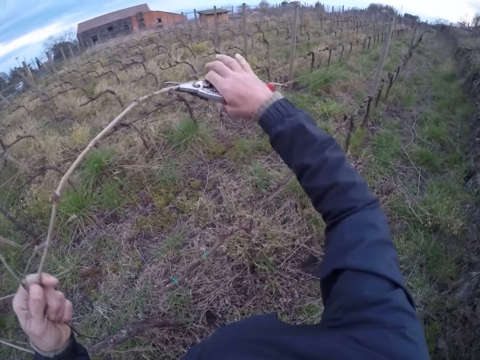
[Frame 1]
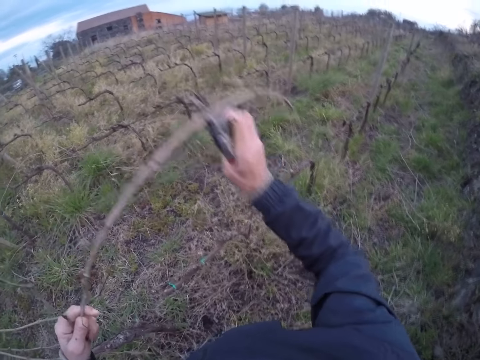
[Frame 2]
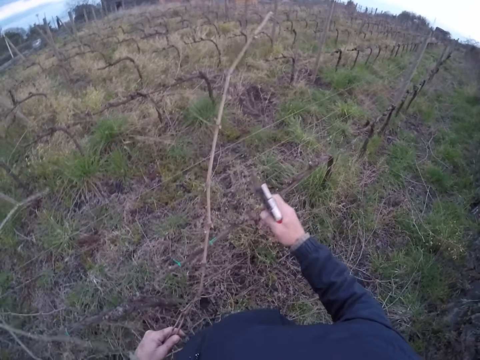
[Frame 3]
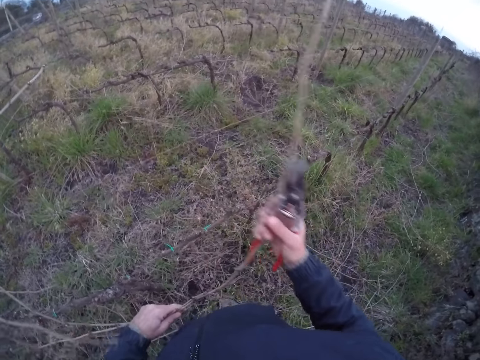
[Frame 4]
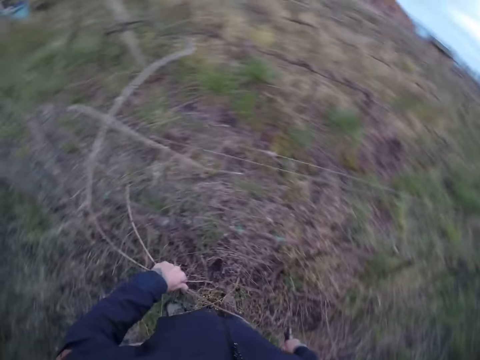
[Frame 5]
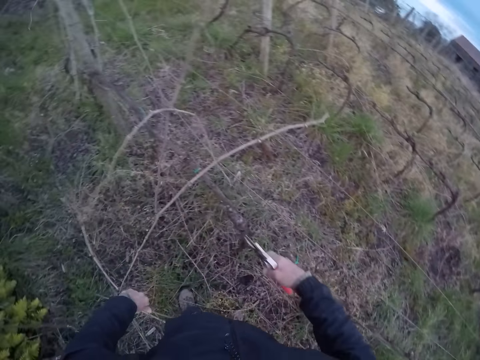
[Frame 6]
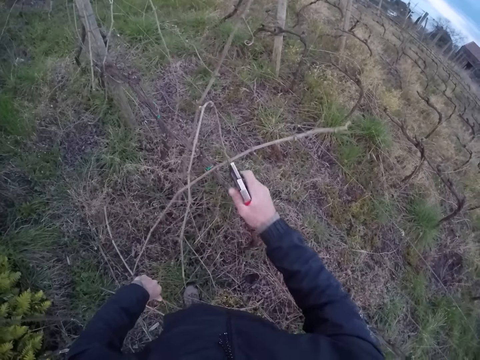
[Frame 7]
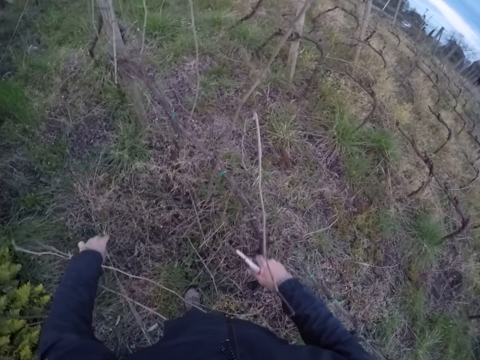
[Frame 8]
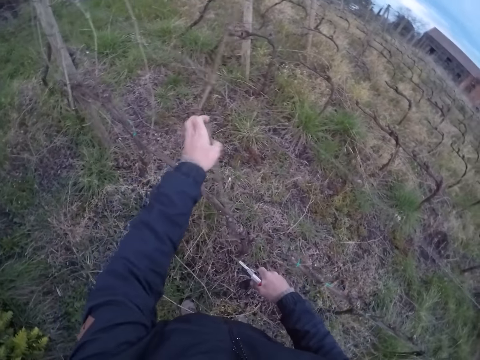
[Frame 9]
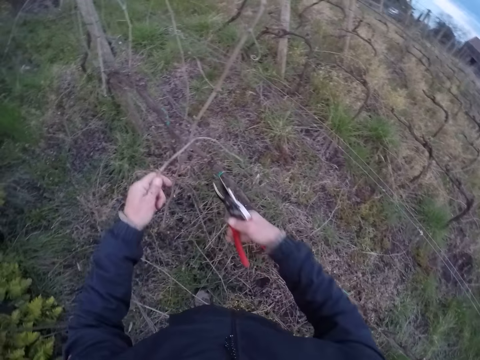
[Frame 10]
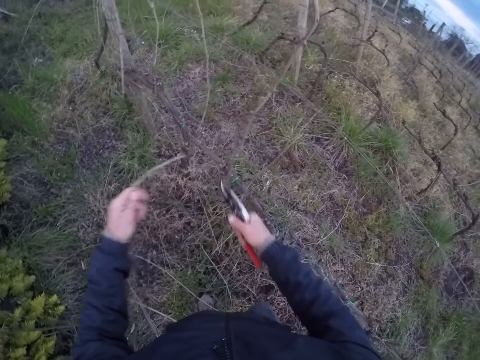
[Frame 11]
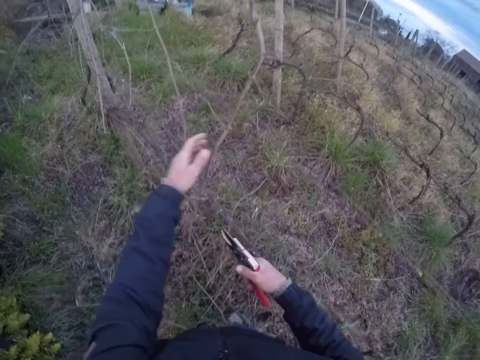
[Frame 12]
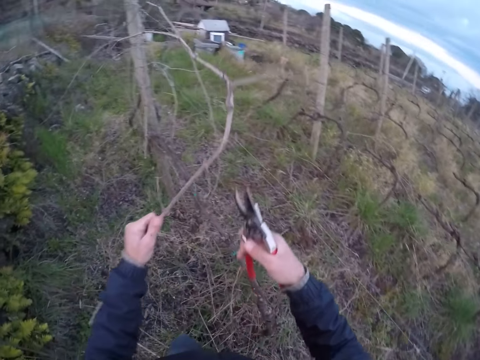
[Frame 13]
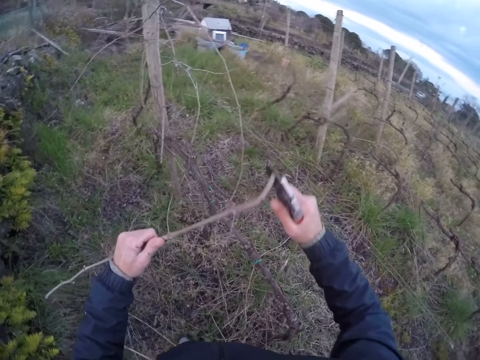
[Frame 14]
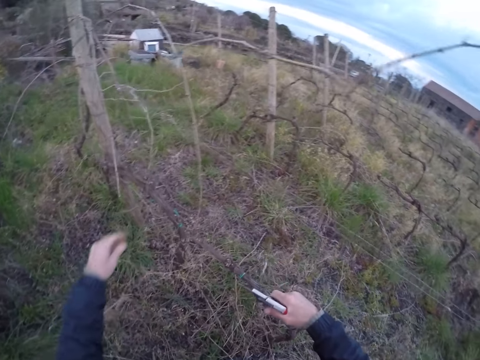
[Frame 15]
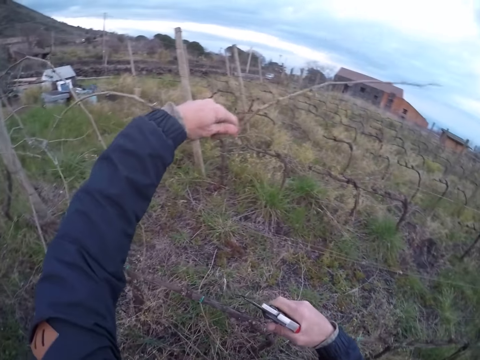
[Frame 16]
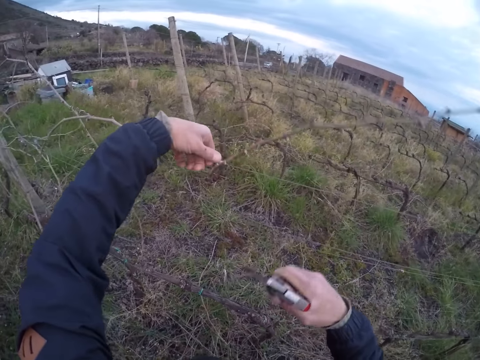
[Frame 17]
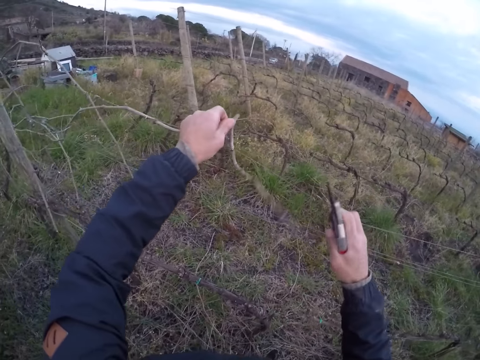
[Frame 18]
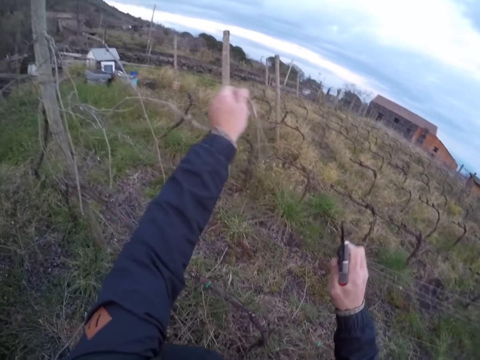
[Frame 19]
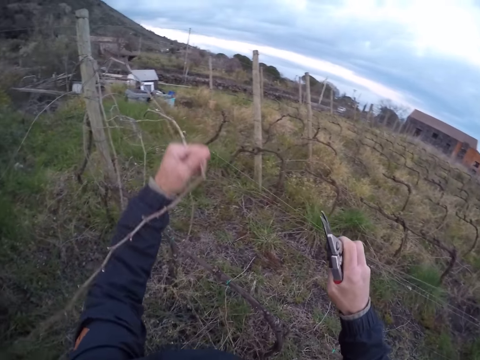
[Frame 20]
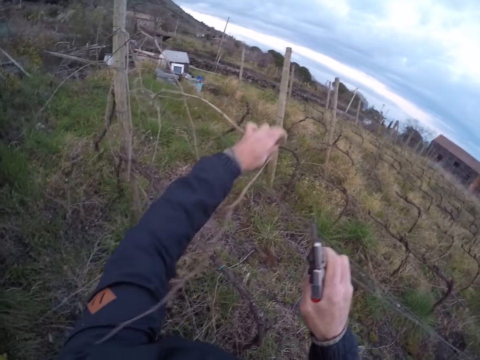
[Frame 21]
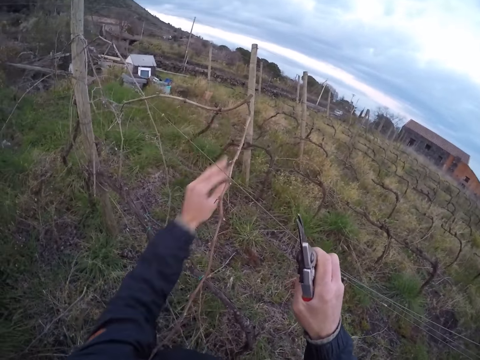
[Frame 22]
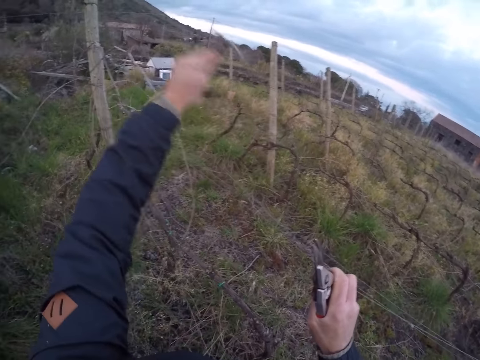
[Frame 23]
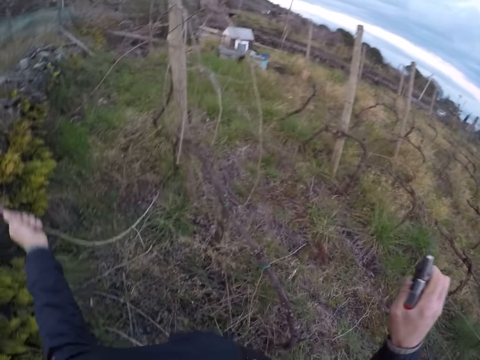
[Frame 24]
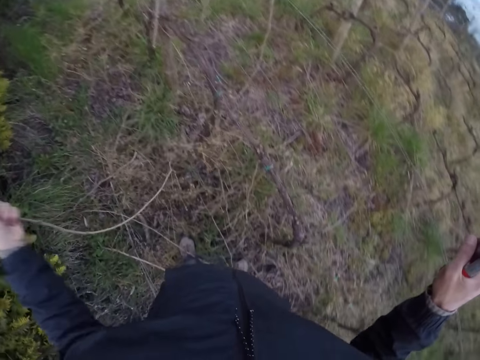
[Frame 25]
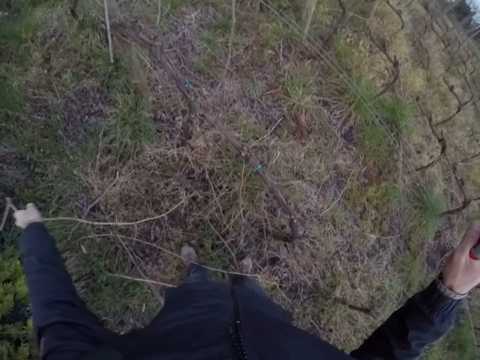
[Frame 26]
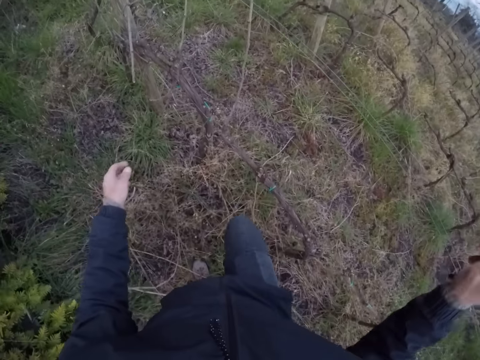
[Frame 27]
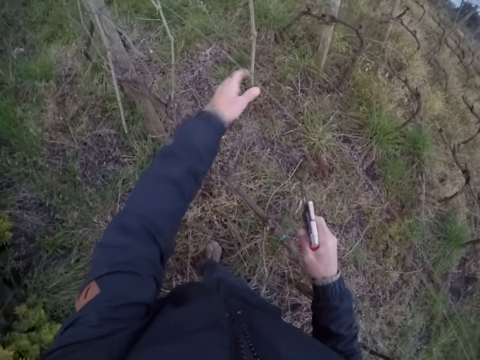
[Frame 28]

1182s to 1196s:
The camera wearer cuts a twig with the secateurs in his right hand. He throws the twigs in his left hand to the ground. He takes a twig from the line with his left hand. He cuts the twig with the secateurs in his right hand. He throws the twig in his left hand to the ground. He takes a twig from the line with his left hand. He cuts the twig with the secateurs in his right hand. He throws the twig in his left hand to the ground. He takes a twig from the line with his left hand. He holds the branch. He throws the twig in his left hand to the ground.

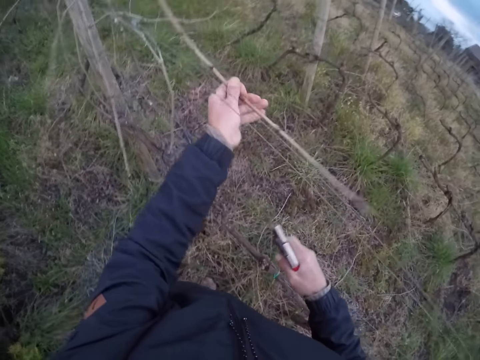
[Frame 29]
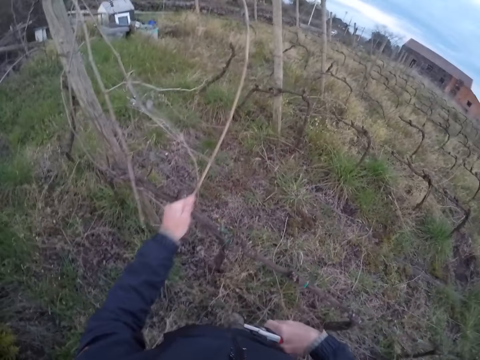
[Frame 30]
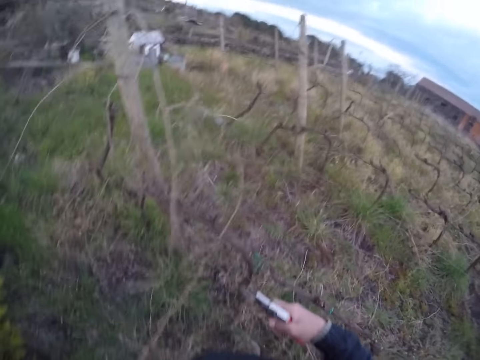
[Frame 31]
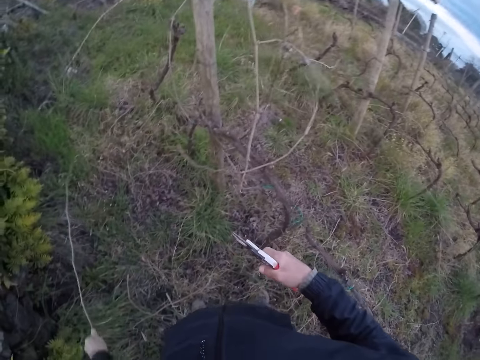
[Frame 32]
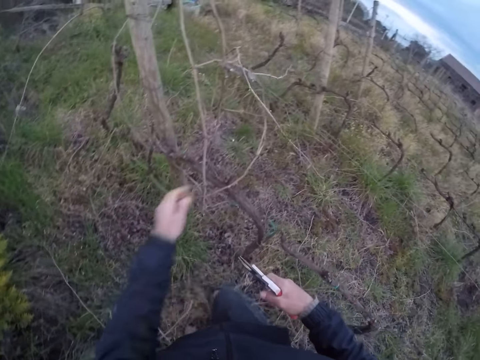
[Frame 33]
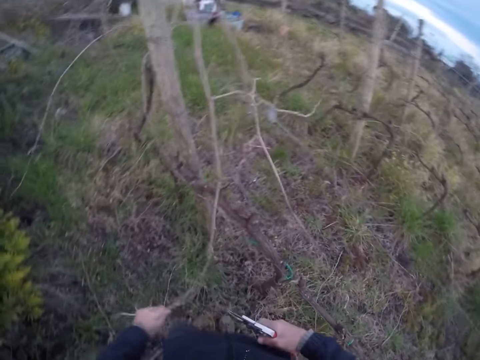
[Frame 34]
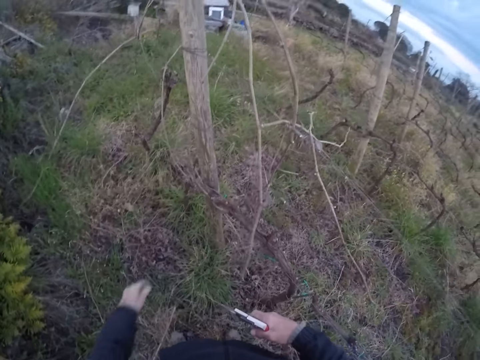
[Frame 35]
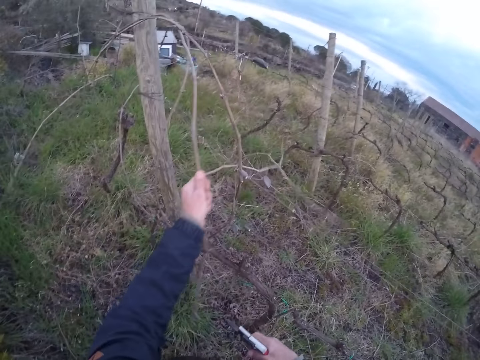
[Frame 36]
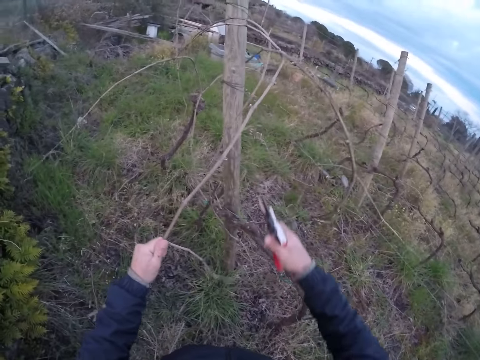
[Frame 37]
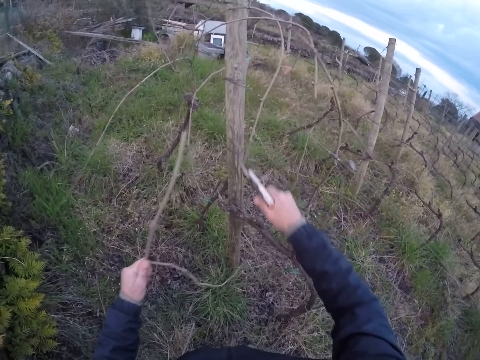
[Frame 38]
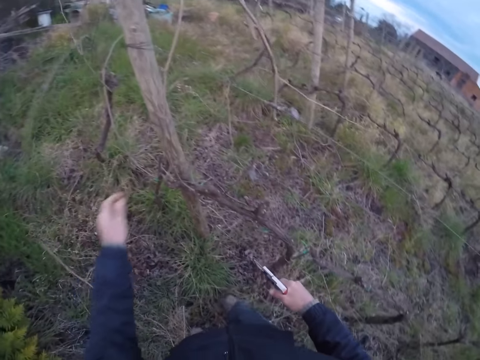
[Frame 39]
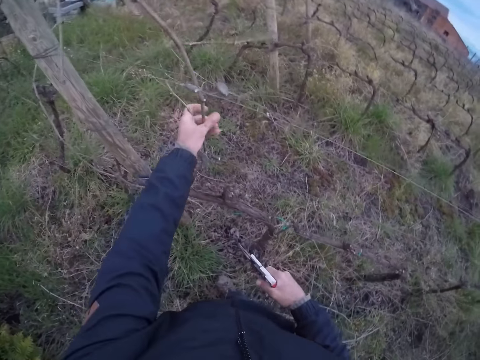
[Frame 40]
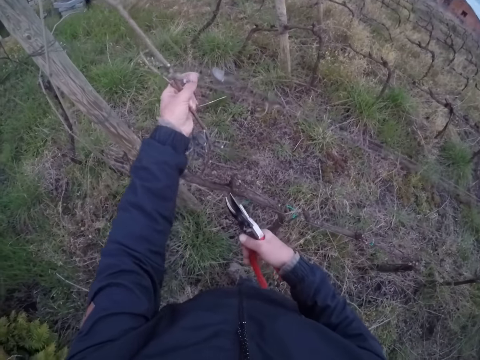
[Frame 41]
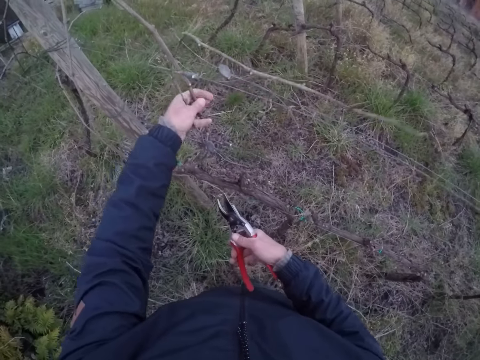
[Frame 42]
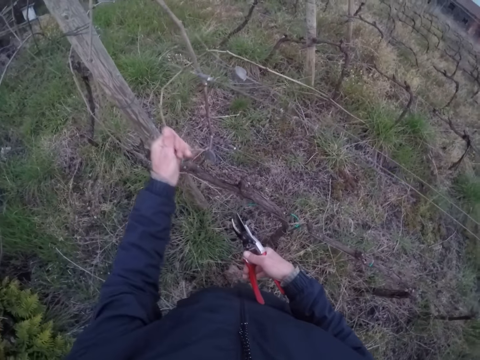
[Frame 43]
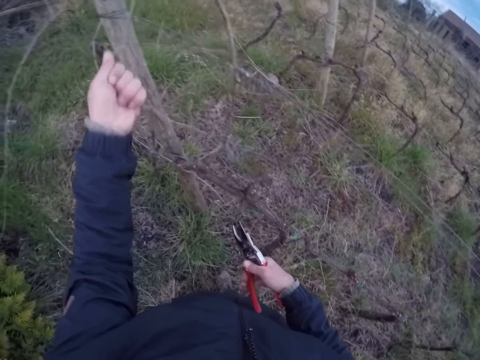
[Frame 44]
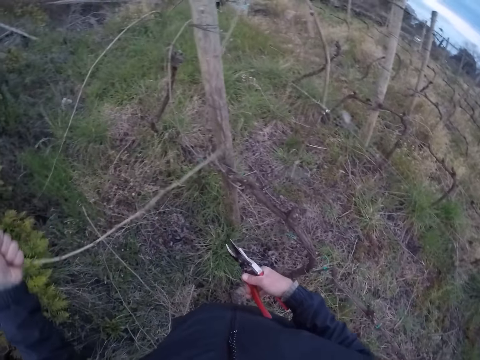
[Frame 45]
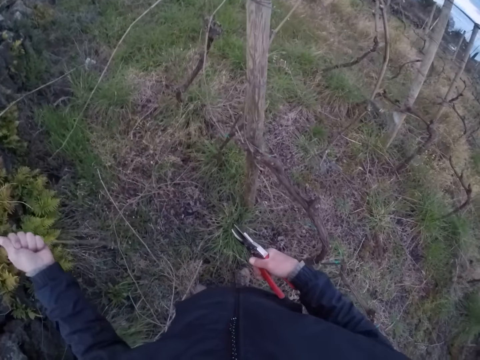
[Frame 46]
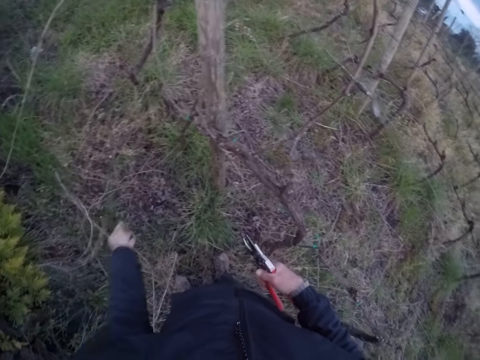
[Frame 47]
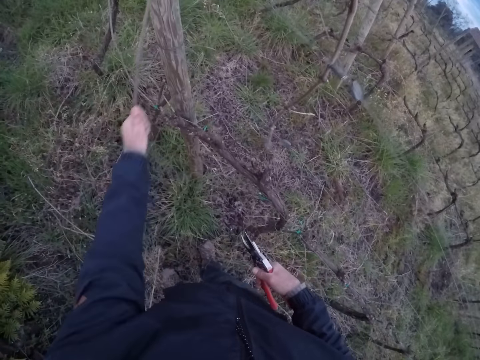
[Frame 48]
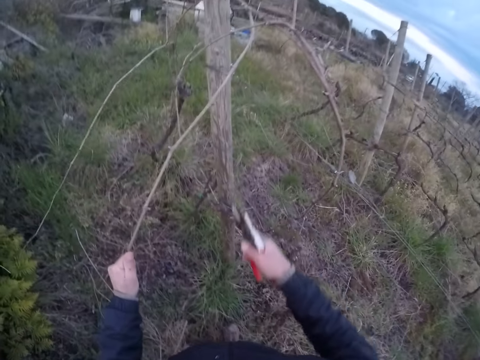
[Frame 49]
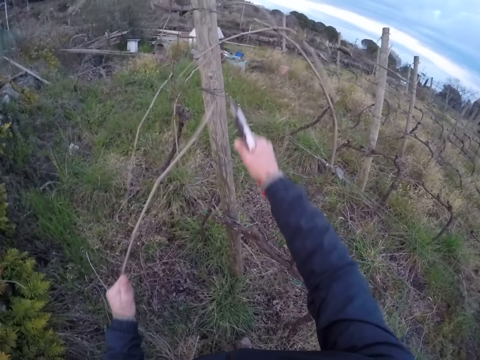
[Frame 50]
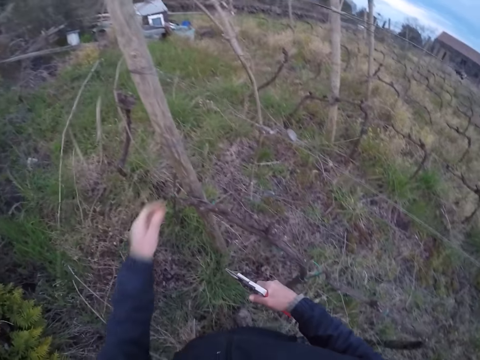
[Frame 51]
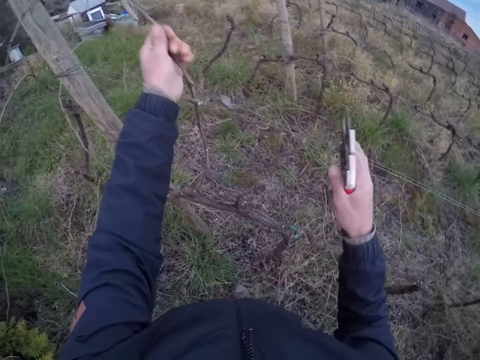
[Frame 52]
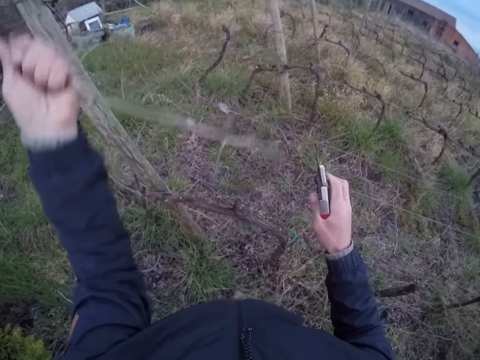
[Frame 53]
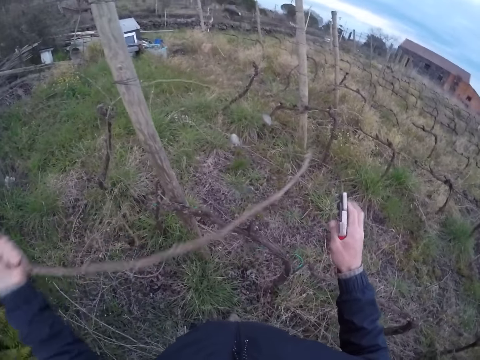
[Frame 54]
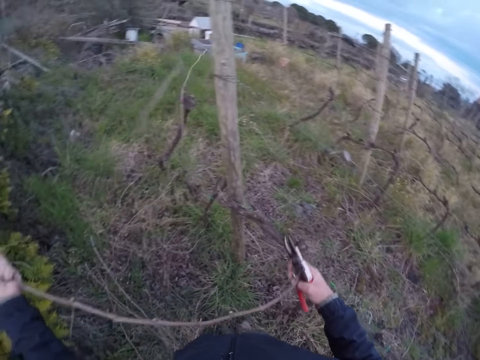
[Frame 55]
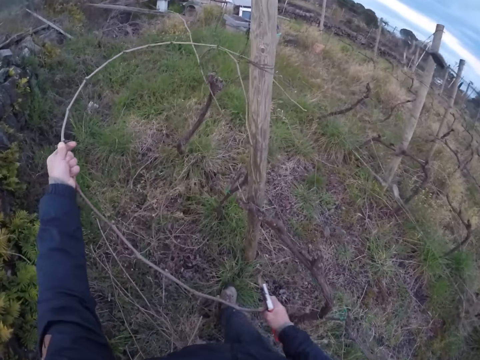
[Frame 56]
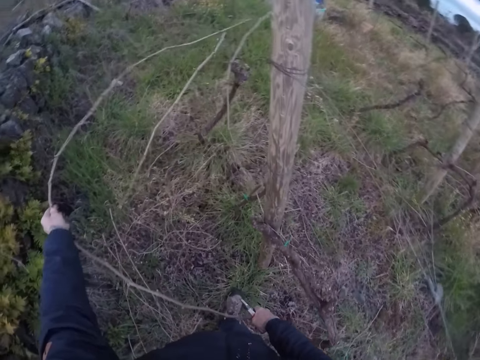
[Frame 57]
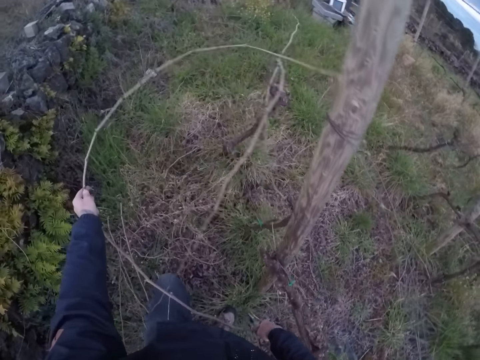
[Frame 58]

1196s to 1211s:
The camera wearer takes a twig from the line with his left hand. He throws the twig in his left hand to the ground. He takes a twig from the line with his left hand. He throws the twig in his left hand to the ground. He takes a twig from the line with his left hand. He cuts the twig with the secateurs in his right hand. He throws the twig in his left hand to the ground. He holds two twigs on the line with his left hand. He takes one twig from the line with his left hand. He throws the twig in his left hand to the ground. He takes the twig from the line with his left hand. He cuts the twig with the secateurs in his right hand. He throws the twig in his left hand to the ground. He takes a twig from the line with his left hand.
